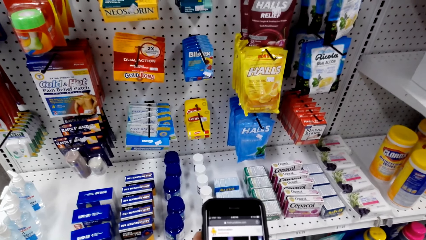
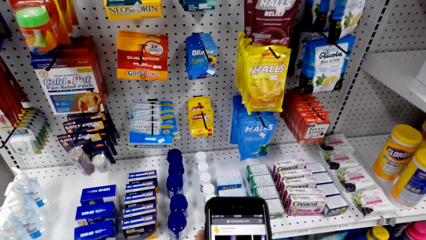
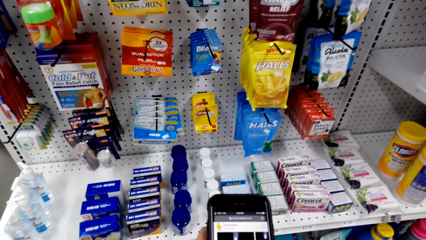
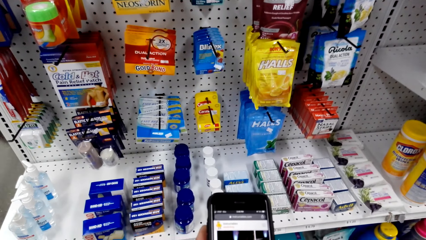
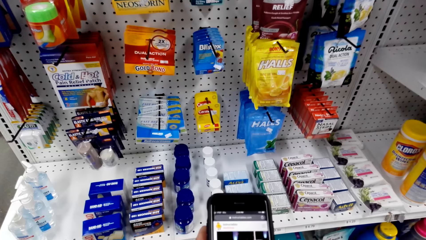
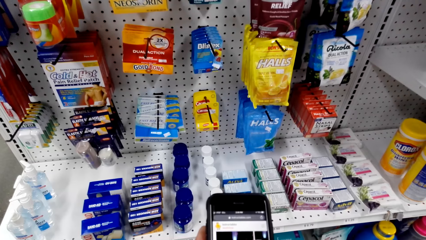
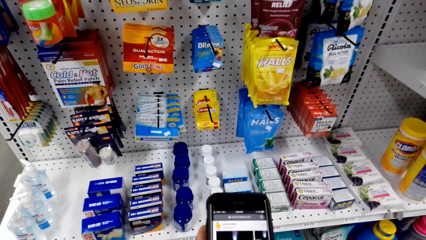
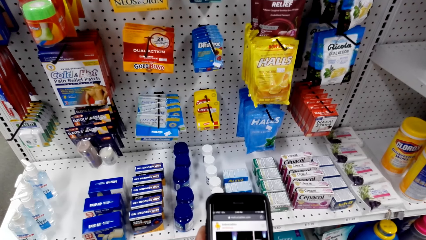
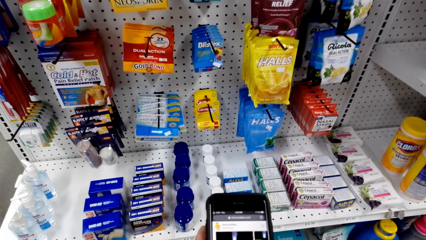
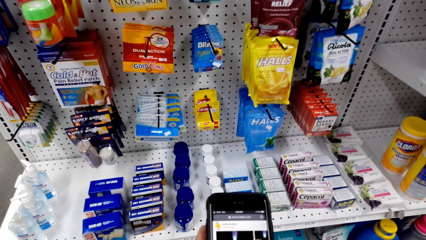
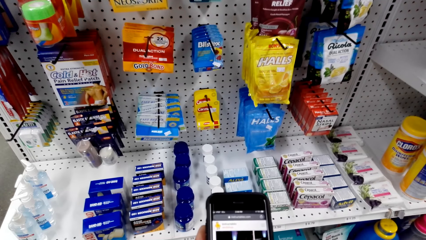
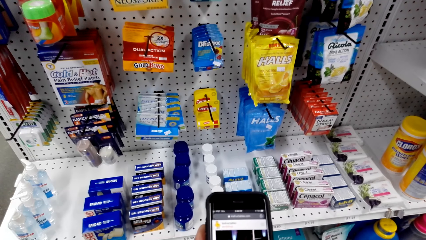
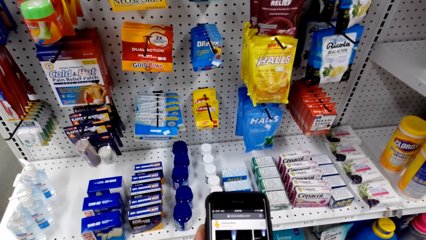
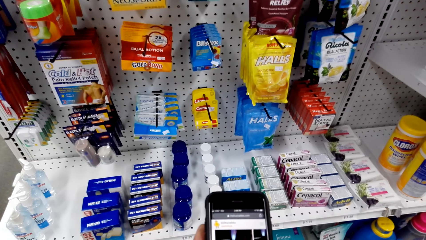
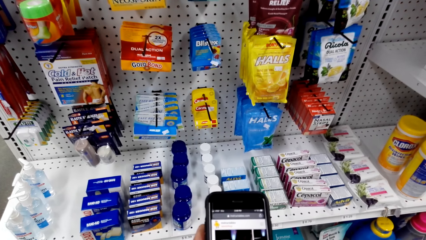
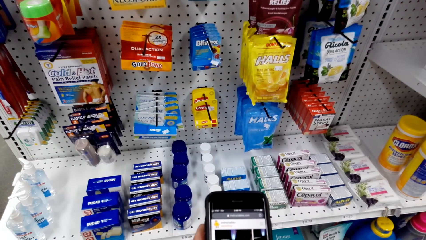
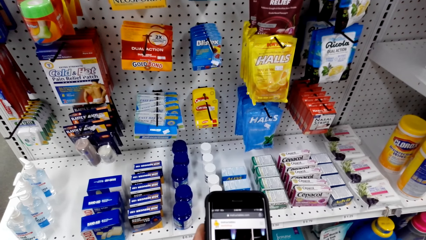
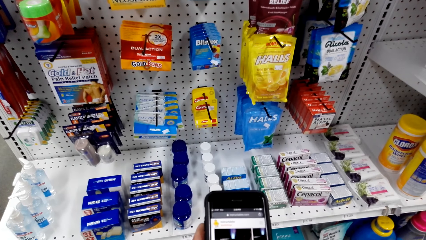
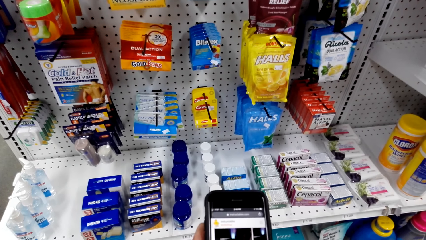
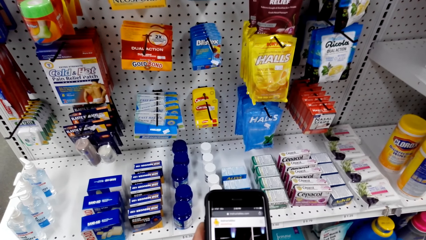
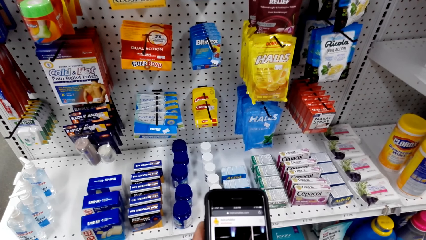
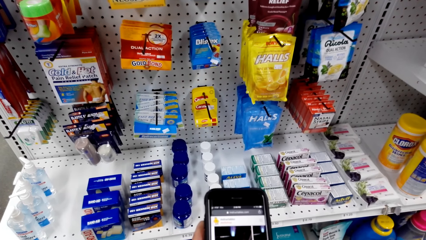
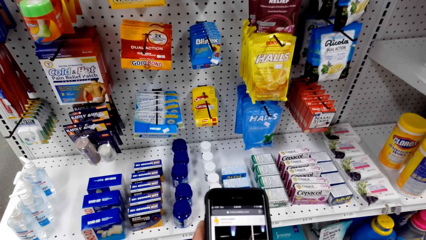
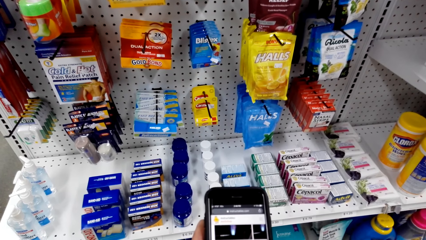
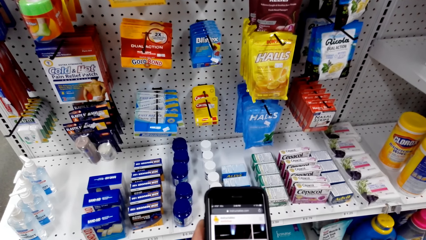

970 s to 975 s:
The camera wearer uses the phone.

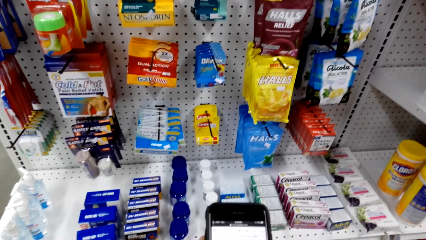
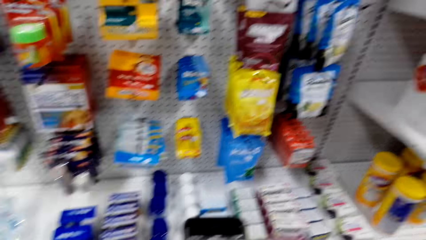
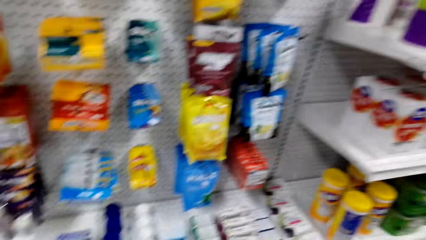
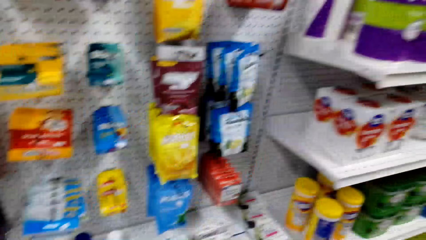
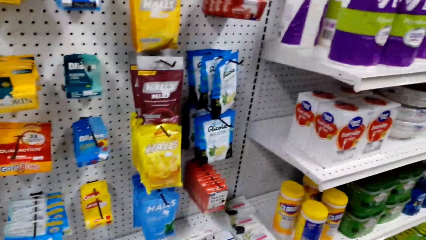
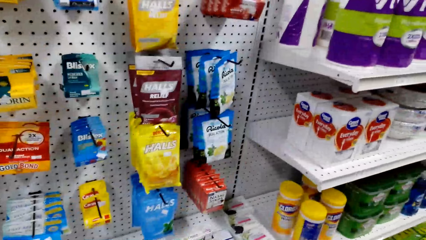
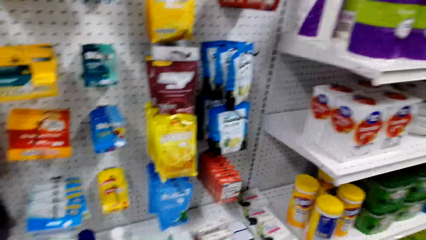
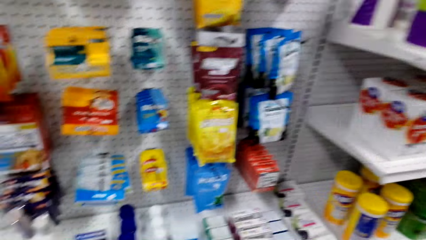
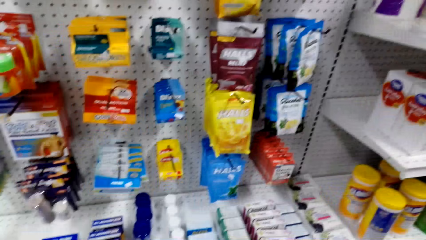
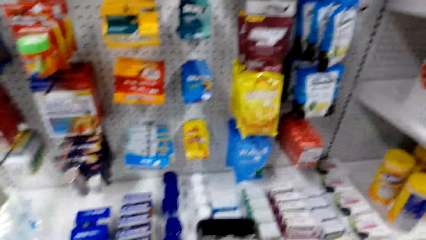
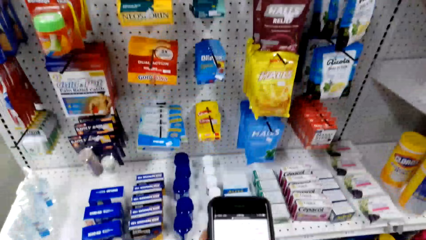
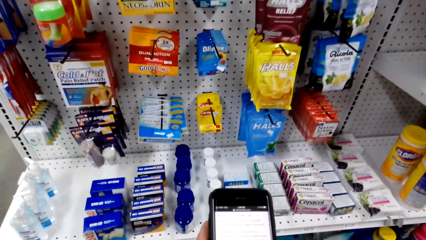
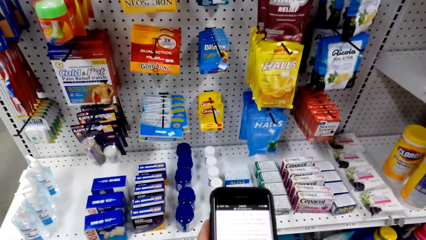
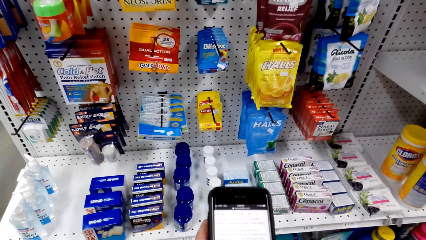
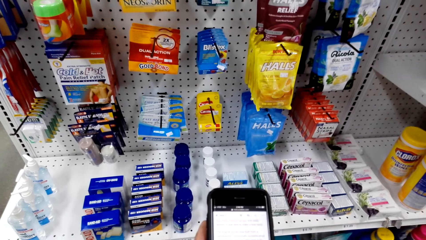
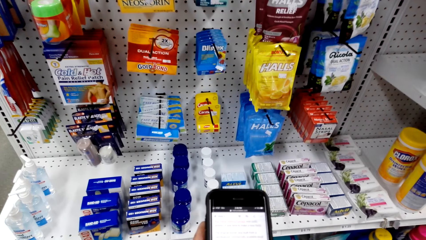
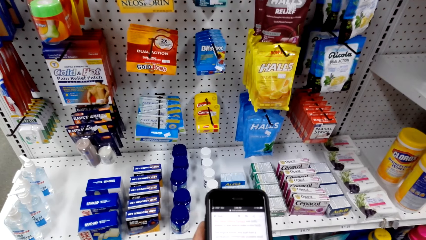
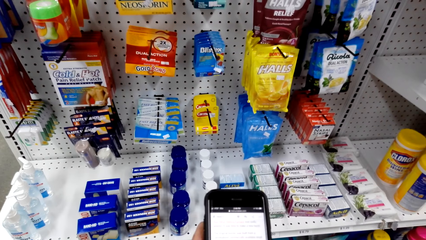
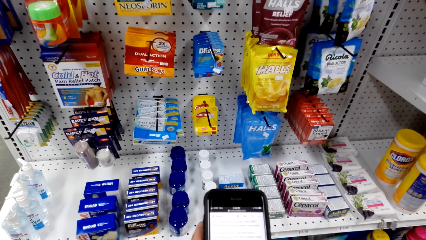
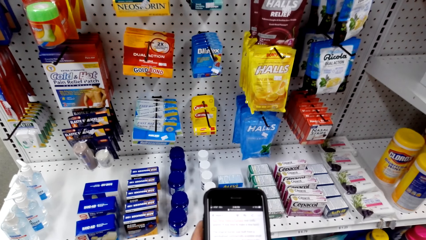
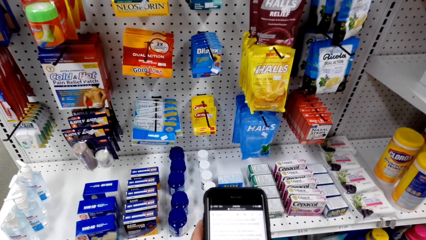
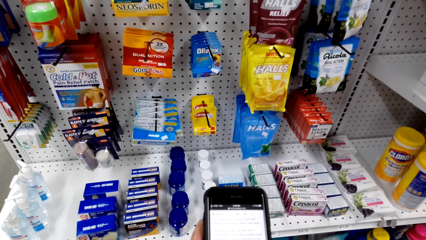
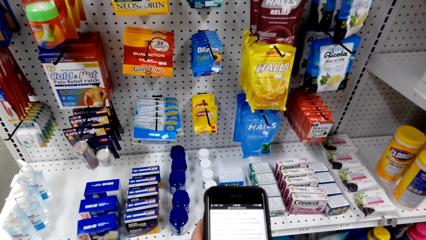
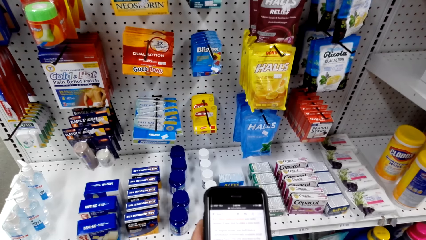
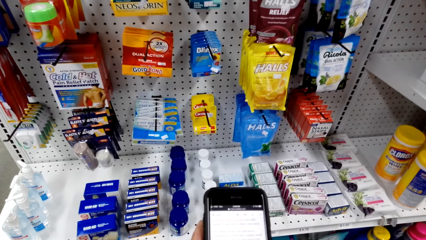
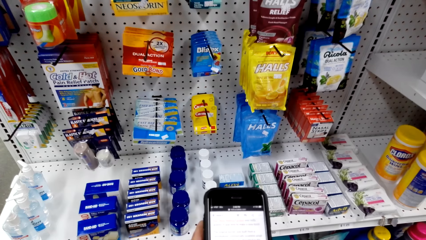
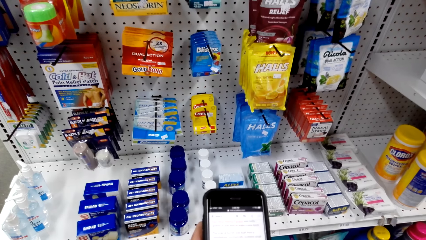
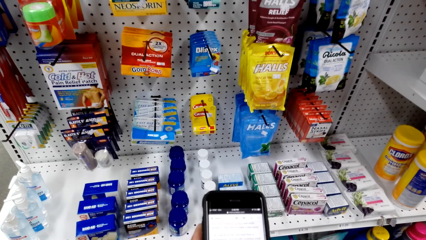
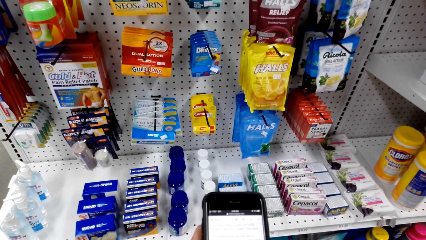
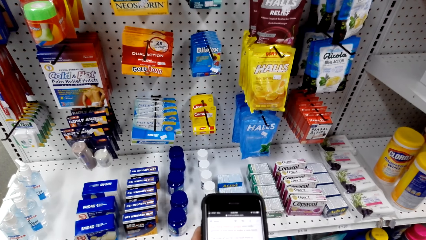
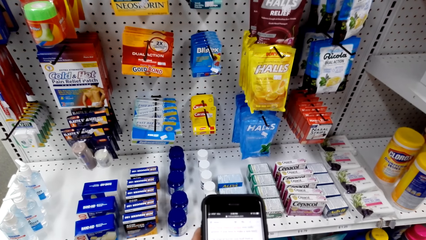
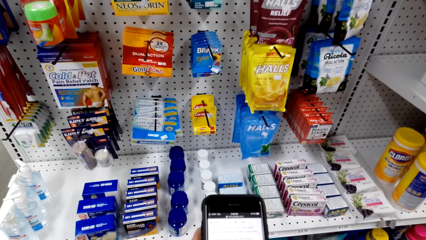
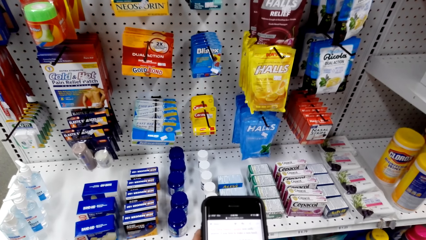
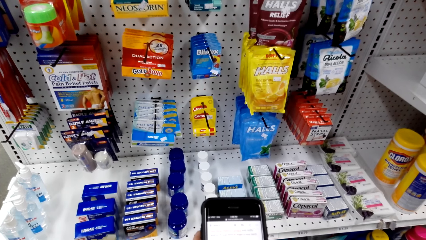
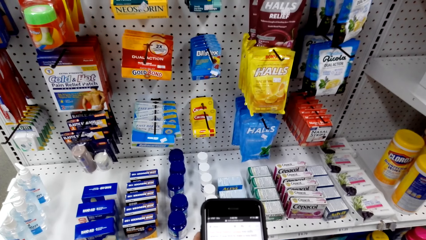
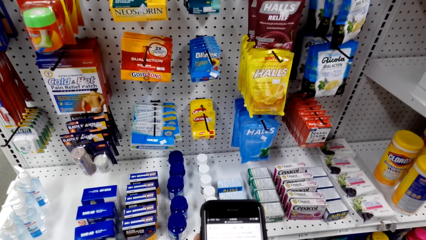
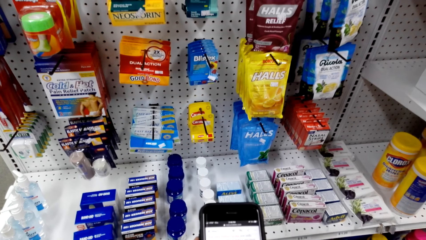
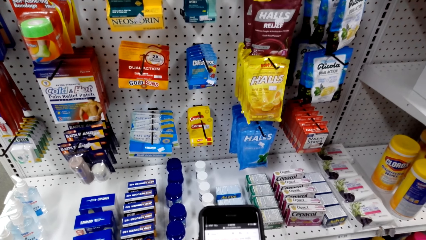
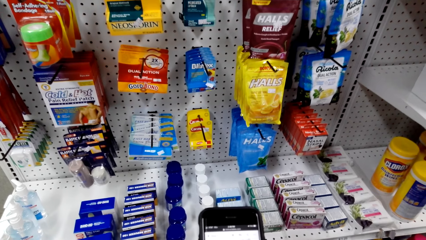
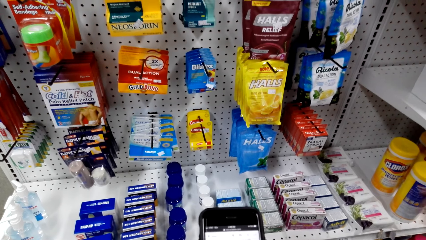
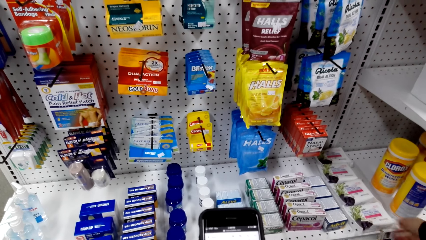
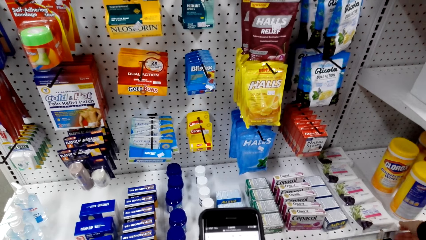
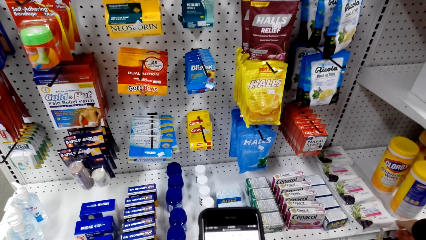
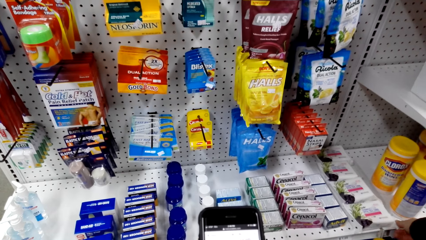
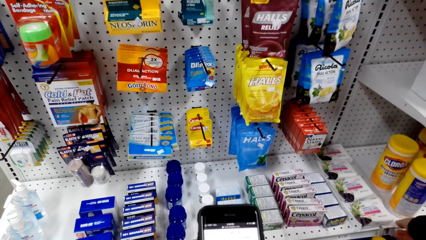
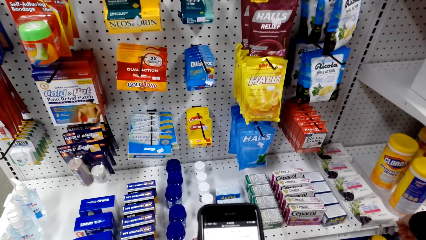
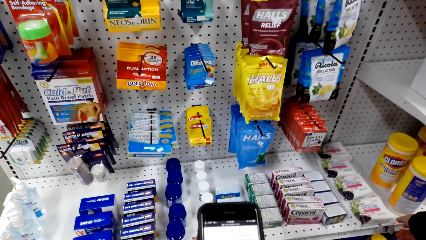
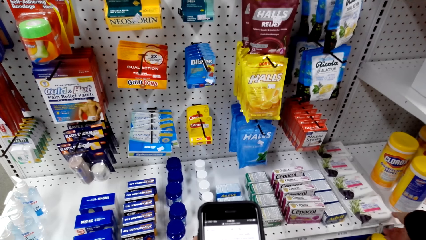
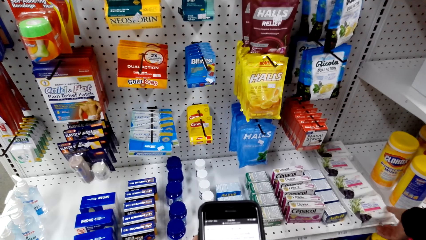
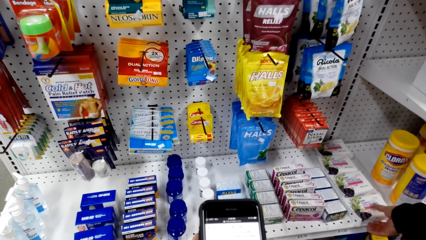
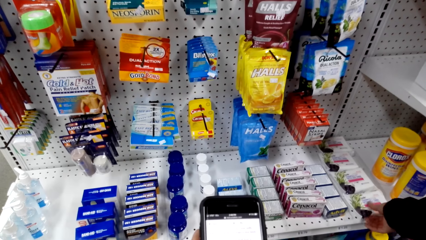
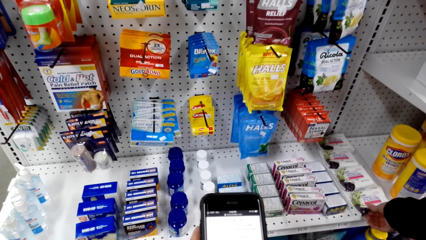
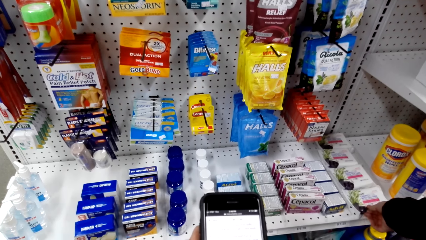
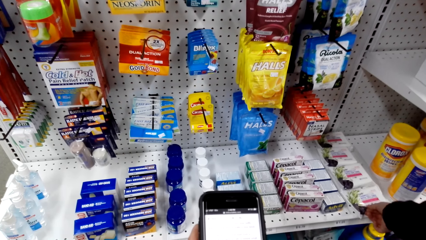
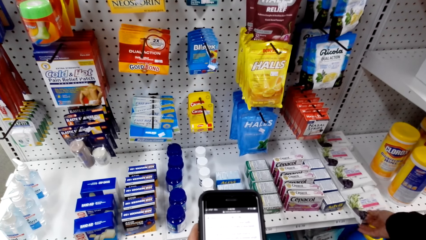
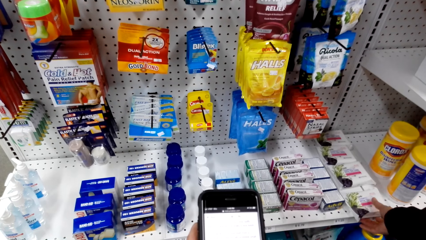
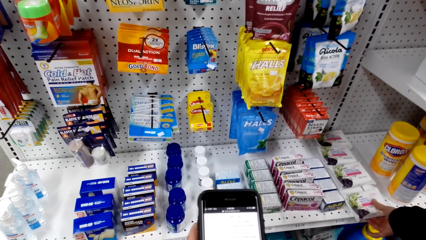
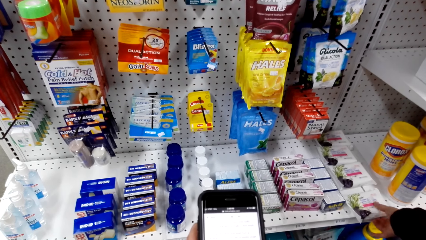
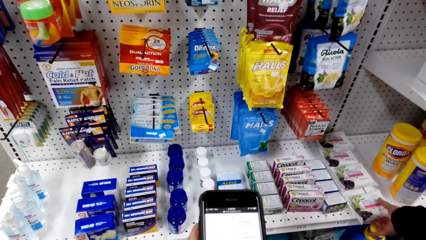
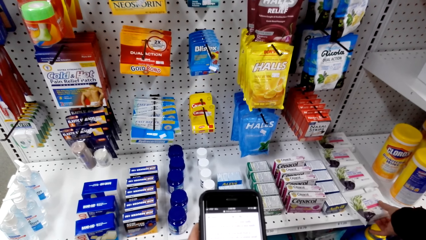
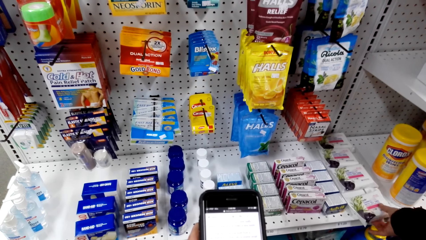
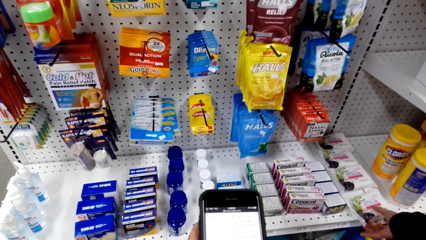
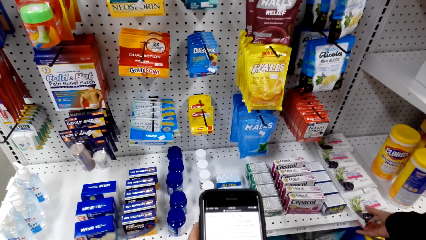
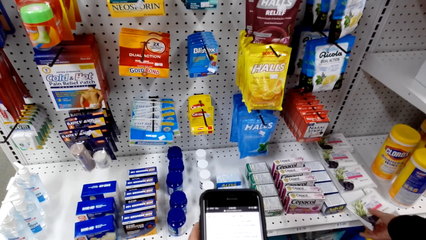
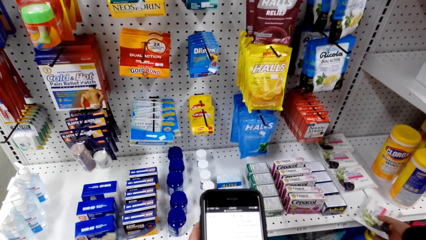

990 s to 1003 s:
The camera wearer stares at the shelf. They use the phone. A person picks up something.
